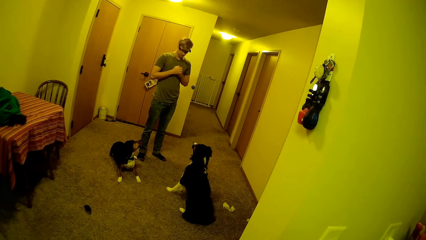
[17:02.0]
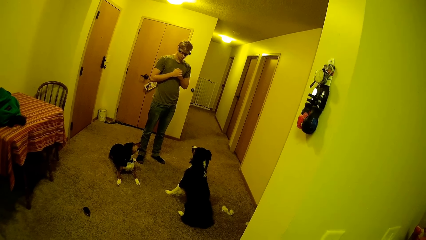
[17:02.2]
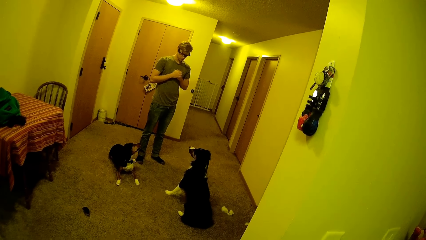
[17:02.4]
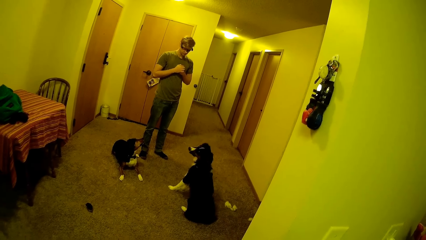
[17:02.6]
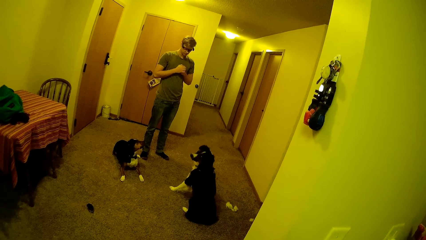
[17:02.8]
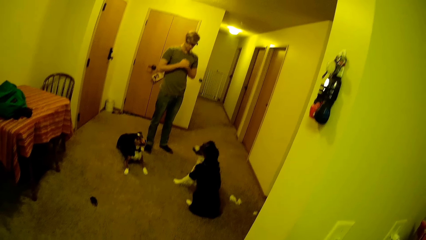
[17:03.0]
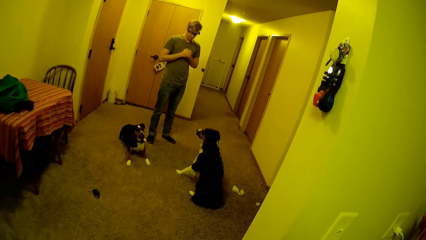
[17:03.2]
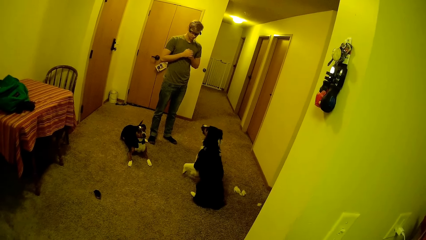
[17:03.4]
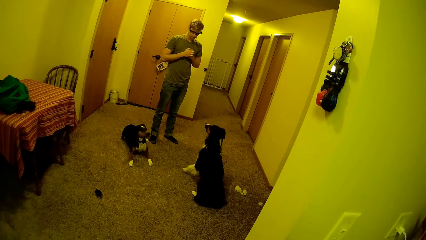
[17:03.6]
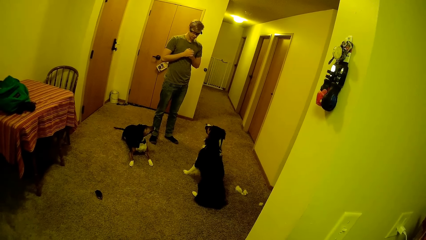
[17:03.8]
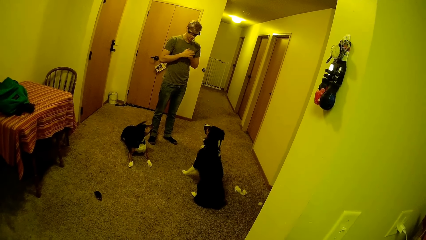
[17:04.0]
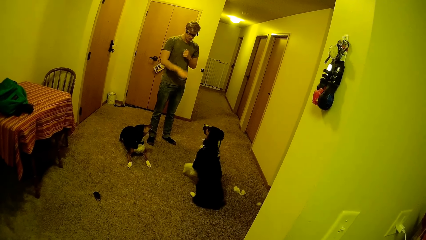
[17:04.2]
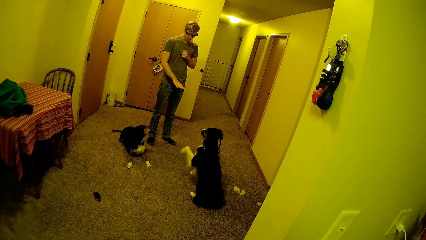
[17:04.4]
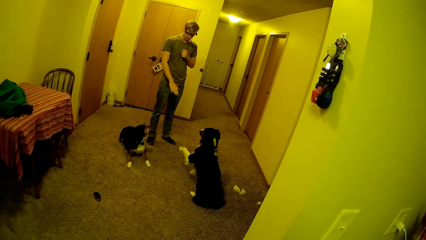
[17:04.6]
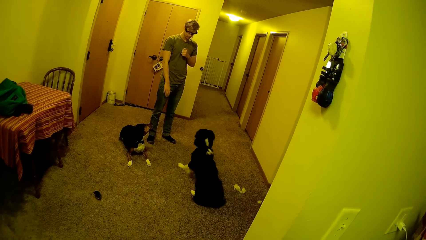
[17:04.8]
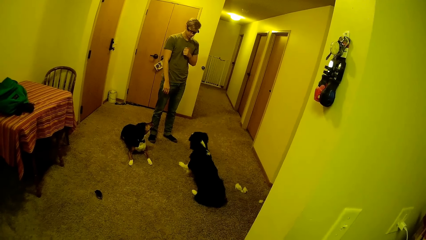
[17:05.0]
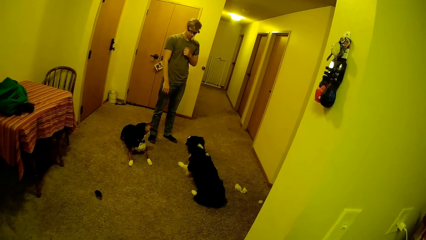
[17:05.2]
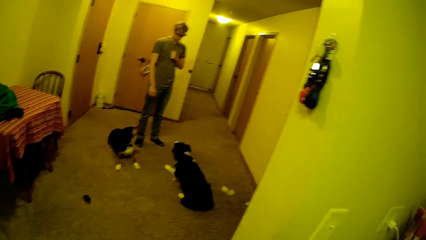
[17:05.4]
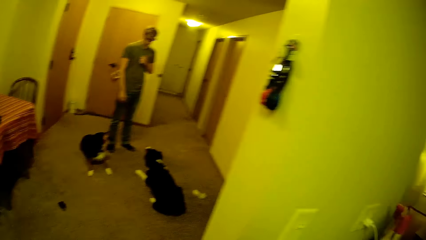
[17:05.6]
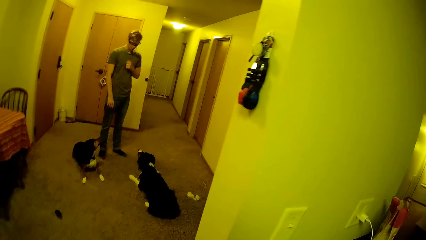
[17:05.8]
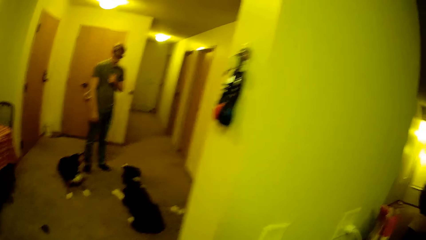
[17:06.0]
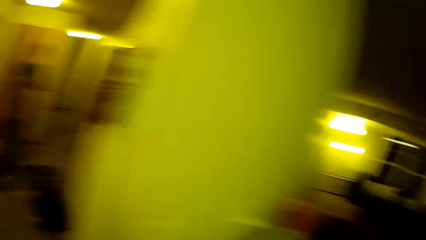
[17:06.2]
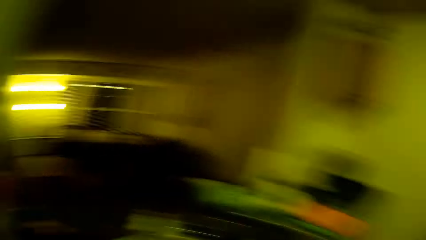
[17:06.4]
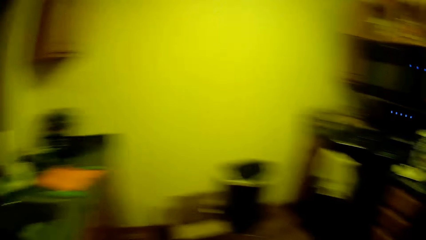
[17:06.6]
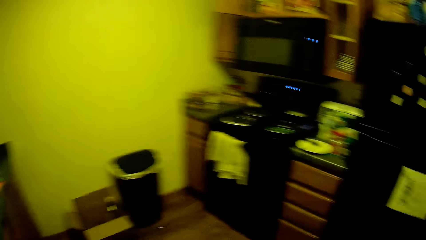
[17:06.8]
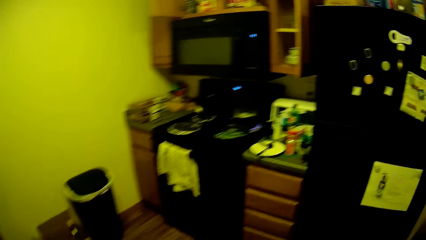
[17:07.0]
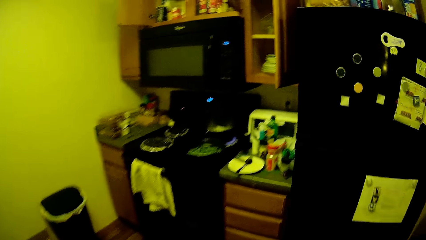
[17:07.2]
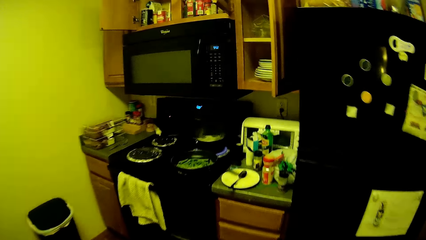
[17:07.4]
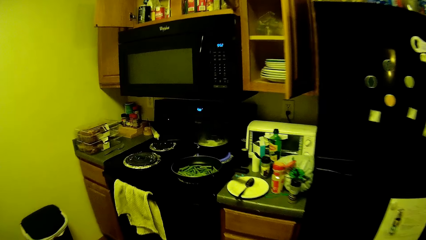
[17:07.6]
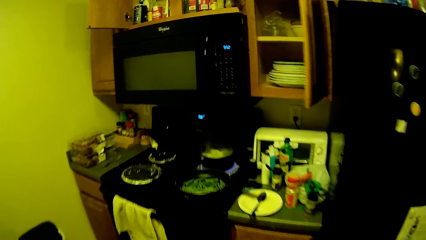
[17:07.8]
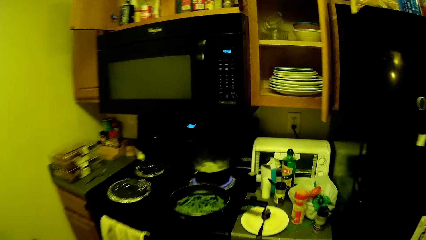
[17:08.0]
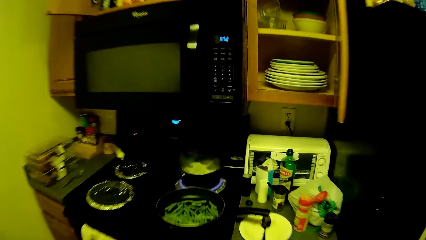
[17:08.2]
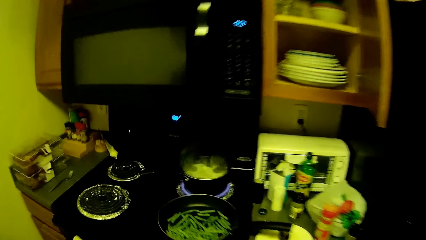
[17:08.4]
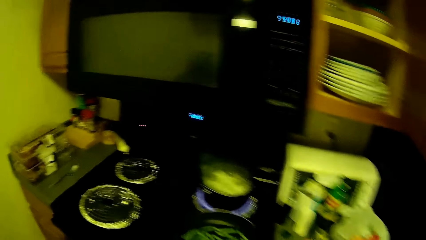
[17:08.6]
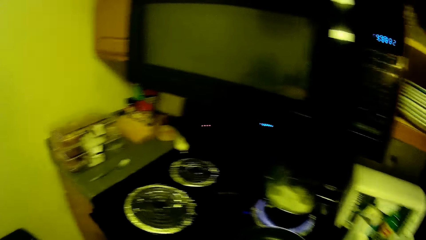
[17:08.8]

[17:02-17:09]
The camera wearer walks in the kitchen.

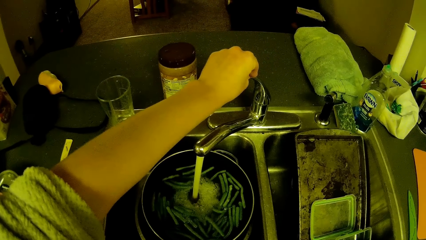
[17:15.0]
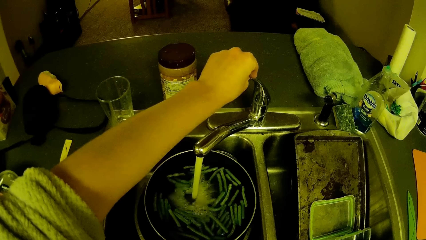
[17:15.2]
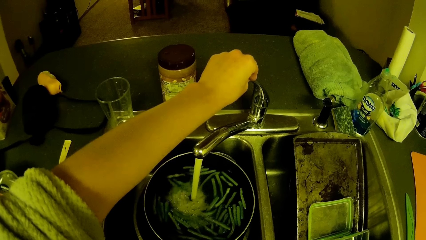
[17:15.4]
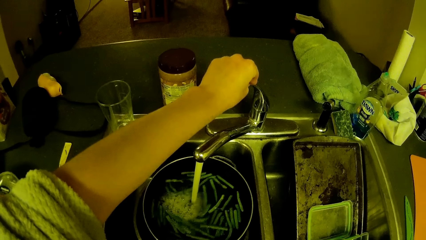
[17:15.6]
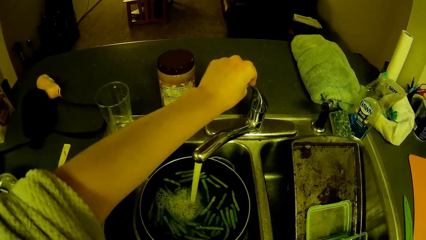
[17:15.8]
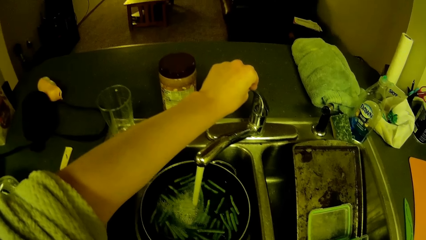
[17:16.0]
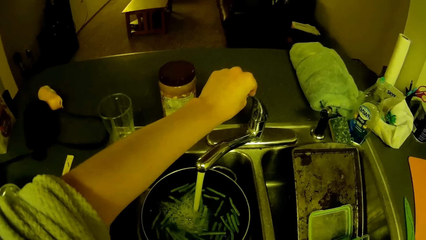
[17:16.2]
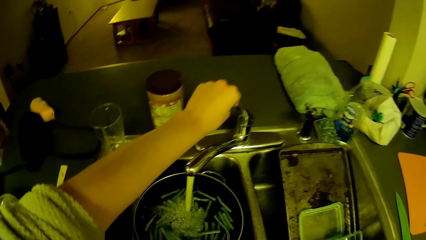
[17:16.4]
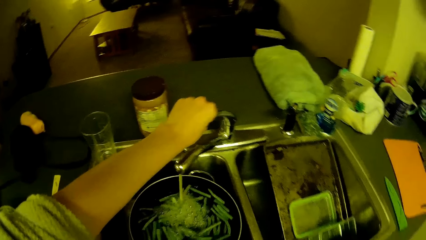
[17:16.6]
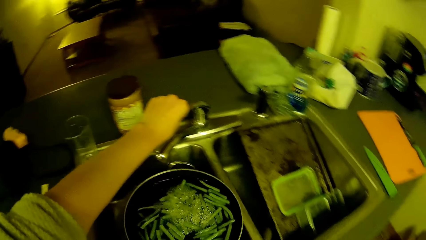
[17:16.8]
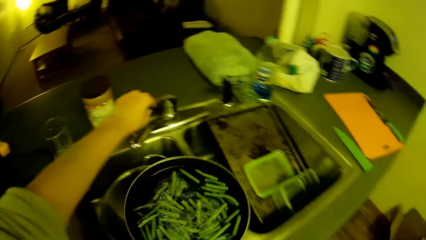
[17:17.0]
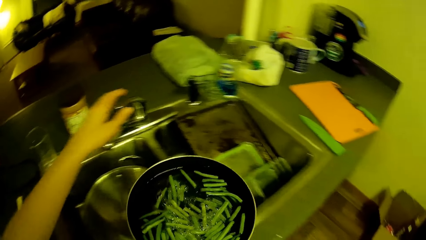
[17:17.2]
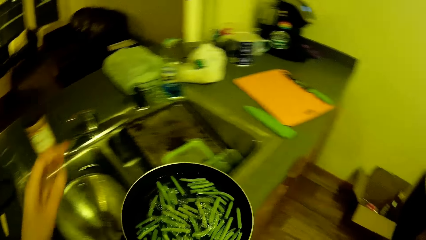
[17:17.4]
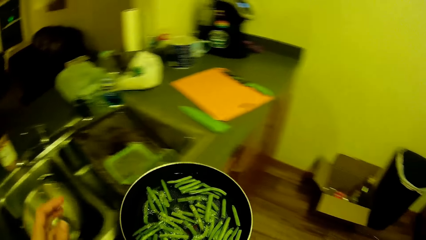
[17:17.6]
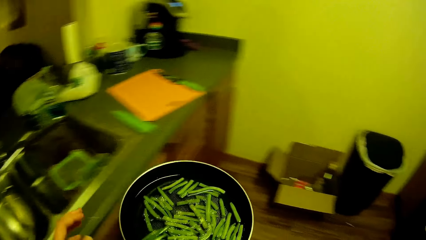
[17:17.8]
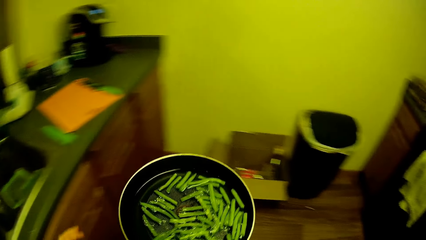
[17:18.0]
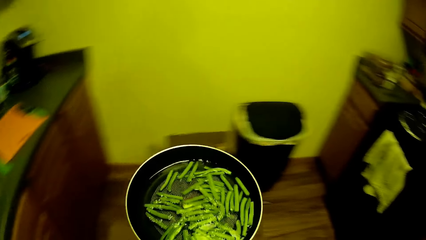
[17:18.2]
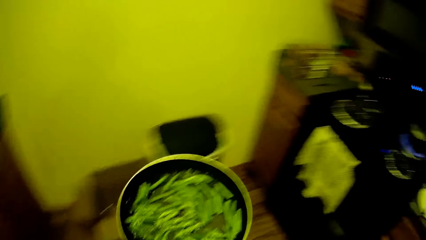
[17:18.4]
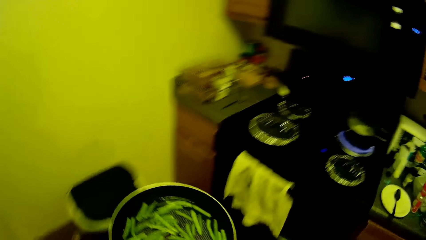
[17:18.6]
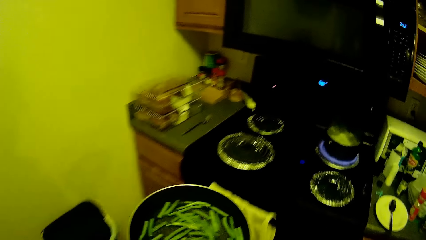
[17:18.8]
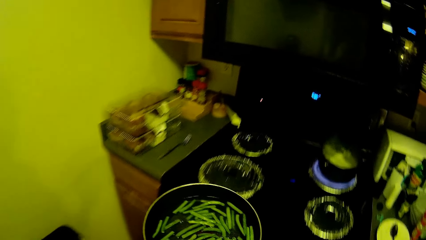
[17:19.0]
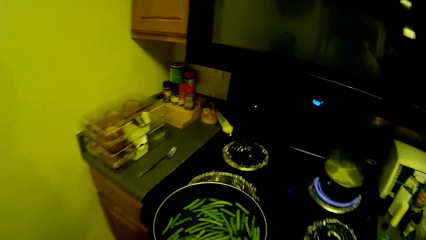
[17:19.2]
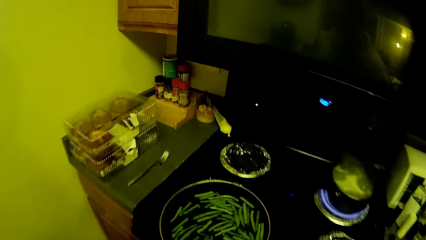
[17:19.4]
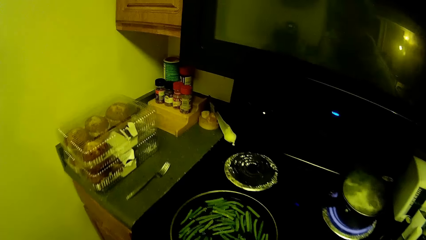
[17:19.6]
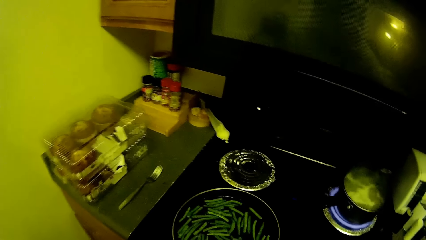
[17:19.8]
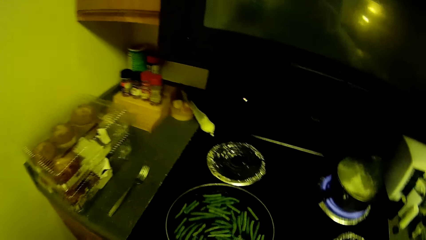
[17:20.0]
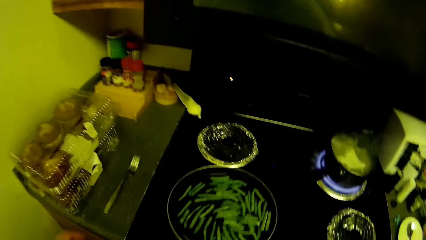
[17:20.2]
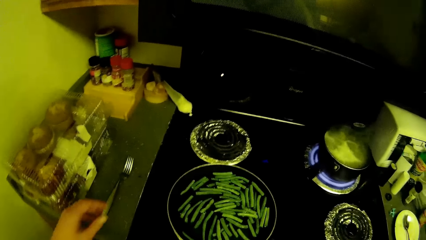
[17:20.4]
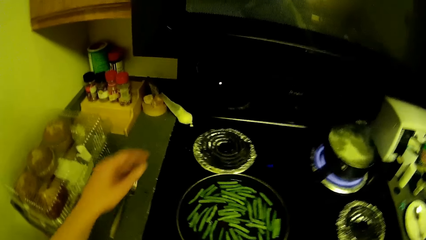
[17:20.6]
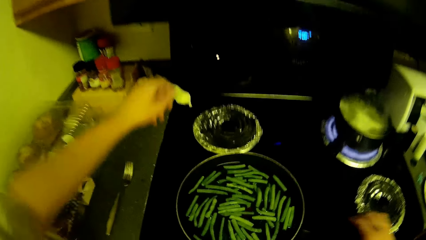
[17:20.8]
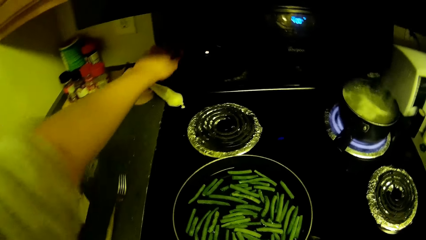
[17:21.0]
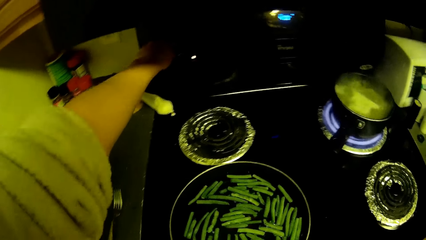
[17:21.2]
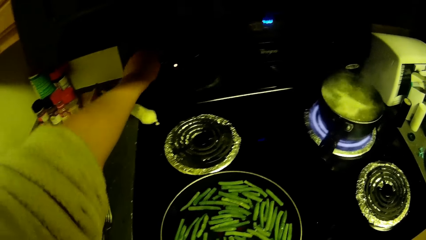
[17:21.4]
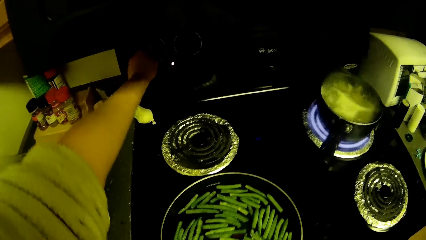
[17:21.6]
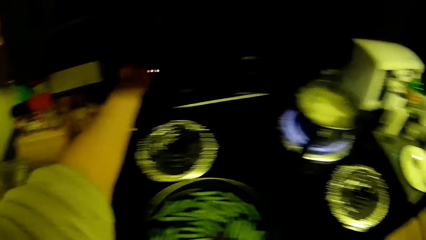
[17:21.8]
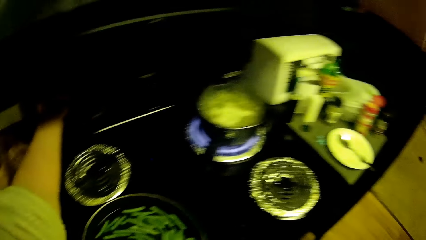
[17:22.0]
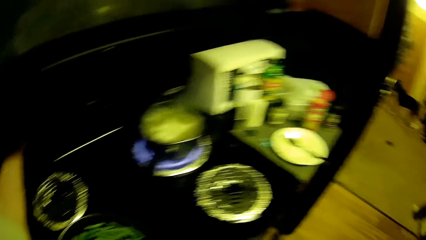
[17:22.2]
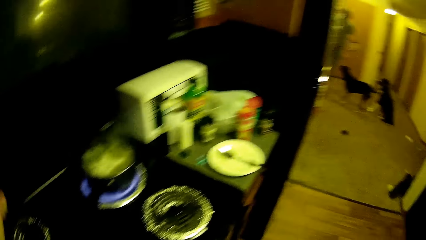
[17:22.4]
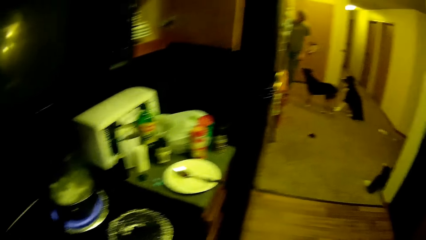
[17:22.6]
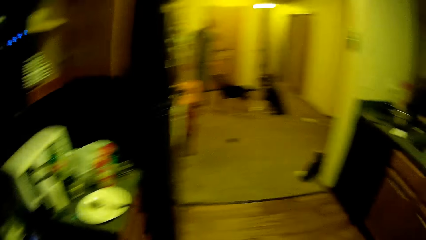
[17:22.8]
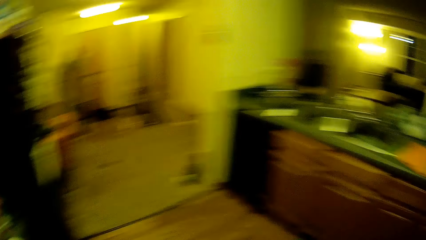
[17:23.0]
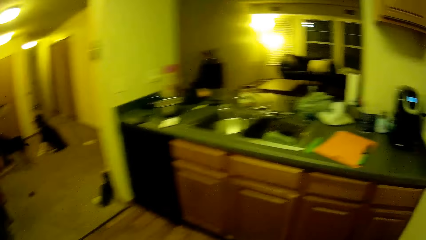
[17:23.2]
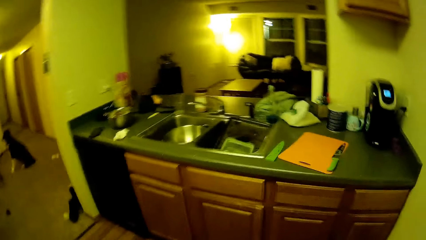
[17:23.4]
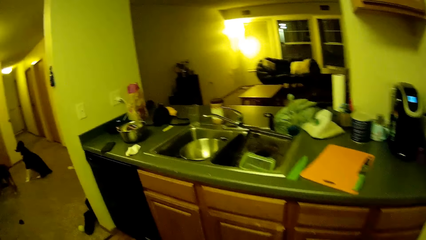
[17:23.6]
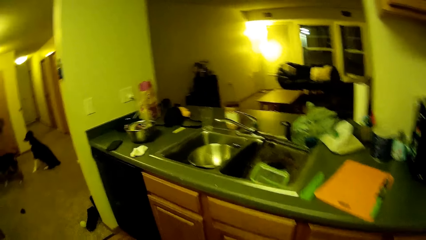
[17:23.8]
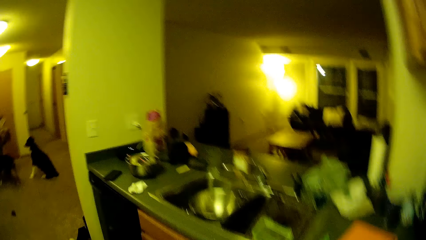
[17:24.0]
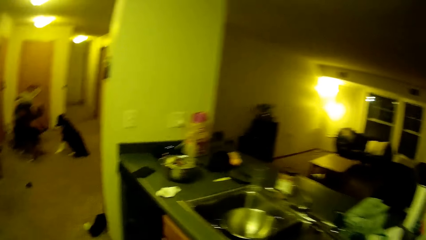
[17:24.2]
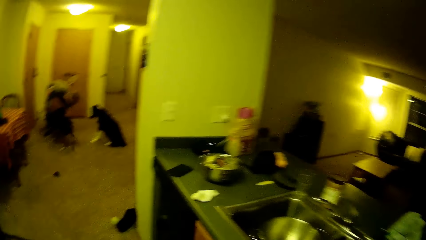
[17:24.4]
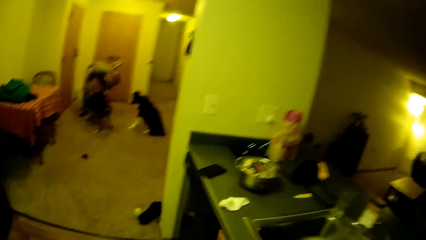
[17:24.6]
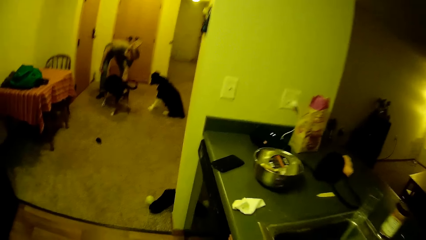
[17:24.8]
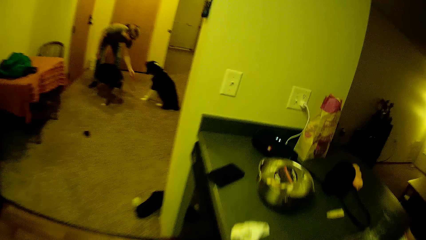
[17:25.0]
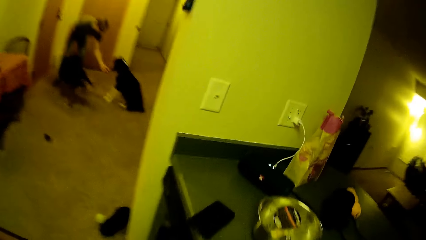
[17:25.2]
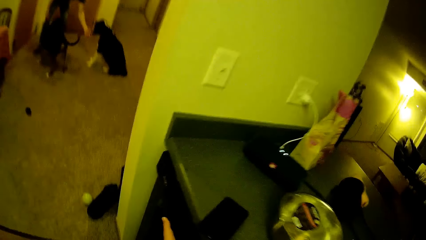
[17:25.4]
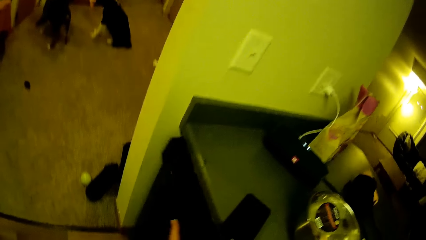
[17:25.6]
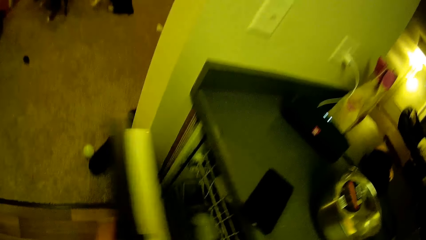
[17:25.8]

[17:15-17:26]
The camera wearer closes the tap with his left hand. He places the frying pan on the gas cooker. He adjusts the gas cooker's knob with his left hand. He turns a microwave. He walks in the kitchen.
